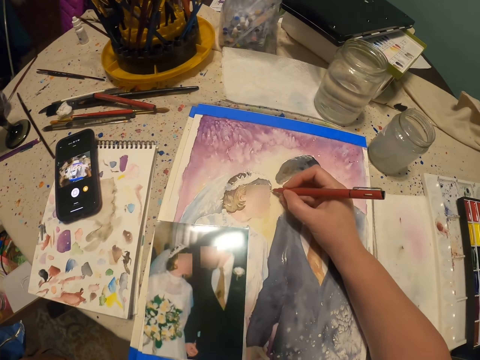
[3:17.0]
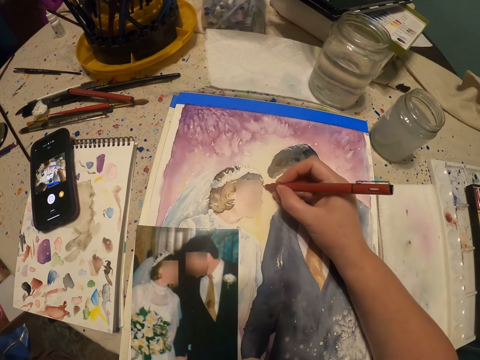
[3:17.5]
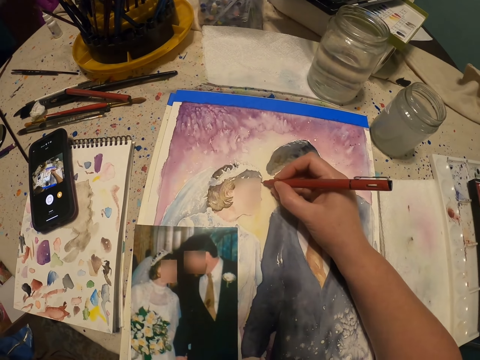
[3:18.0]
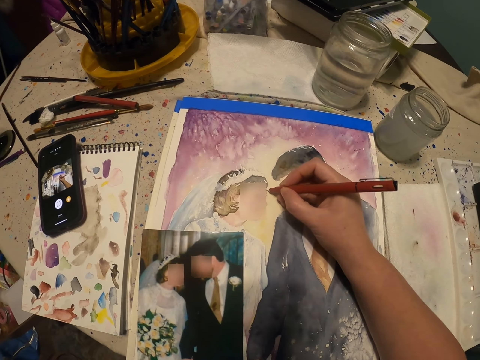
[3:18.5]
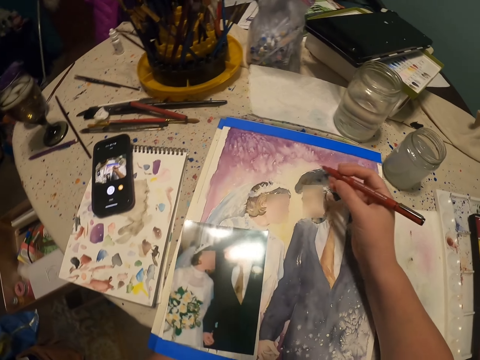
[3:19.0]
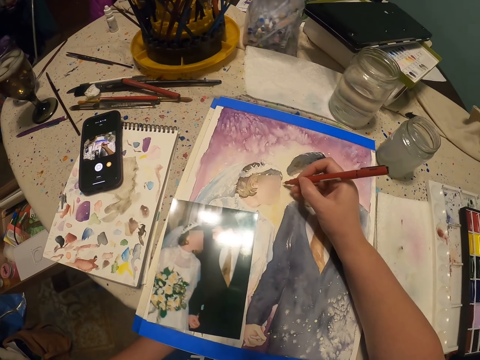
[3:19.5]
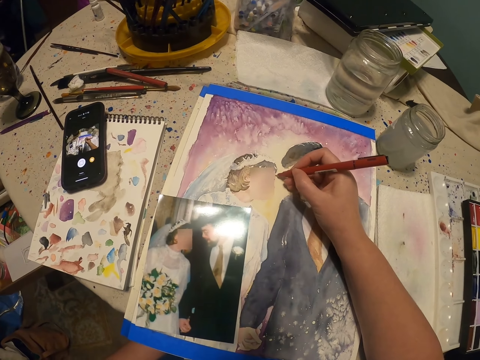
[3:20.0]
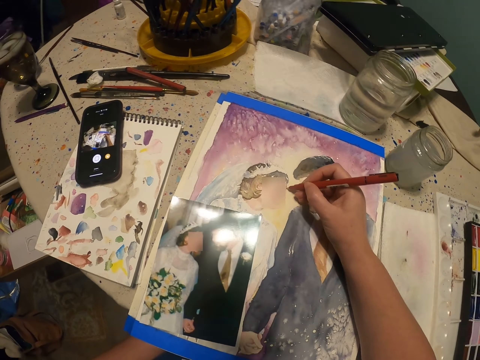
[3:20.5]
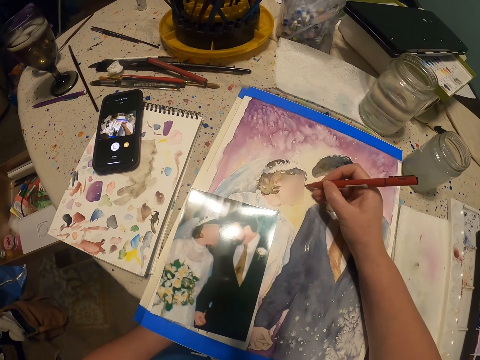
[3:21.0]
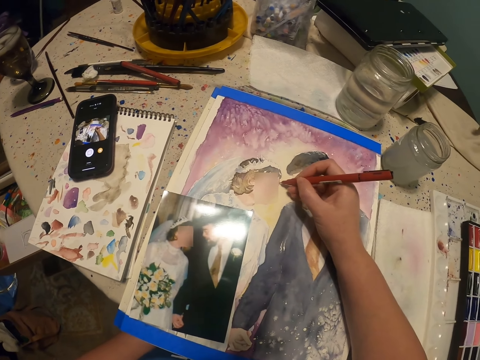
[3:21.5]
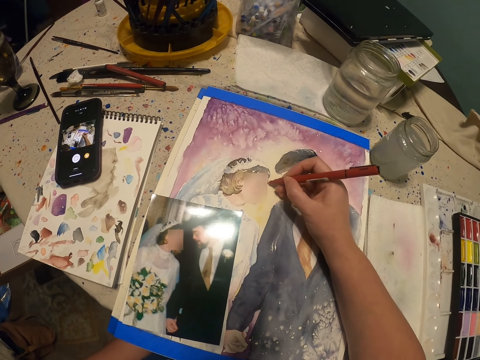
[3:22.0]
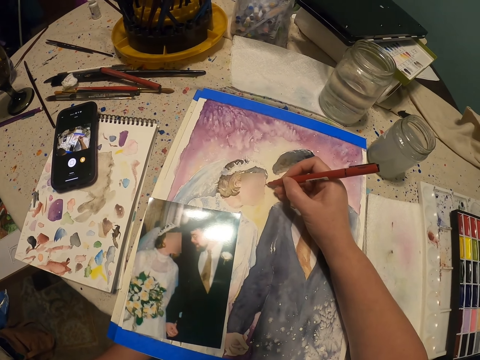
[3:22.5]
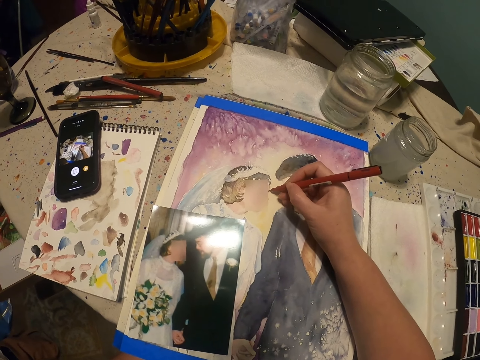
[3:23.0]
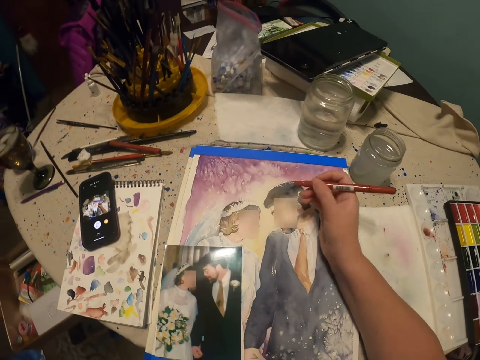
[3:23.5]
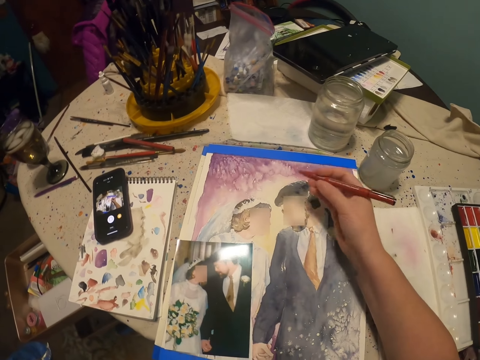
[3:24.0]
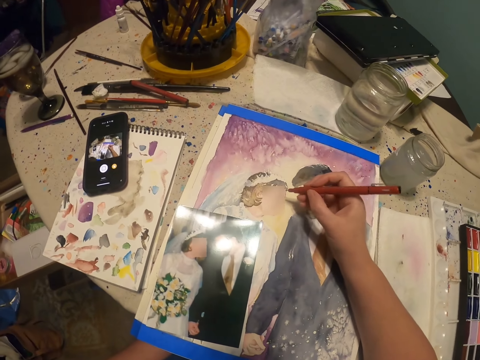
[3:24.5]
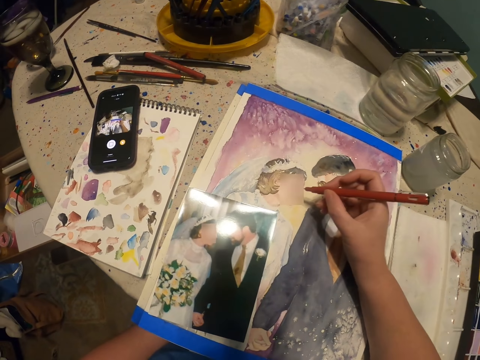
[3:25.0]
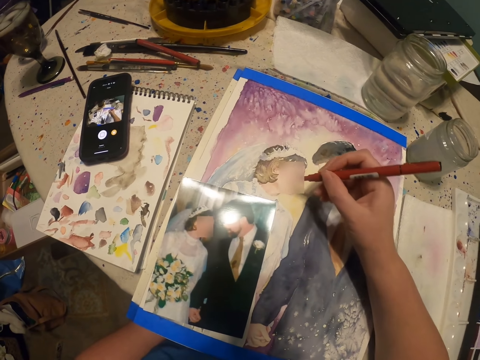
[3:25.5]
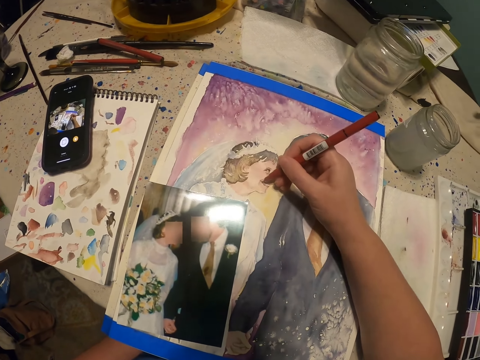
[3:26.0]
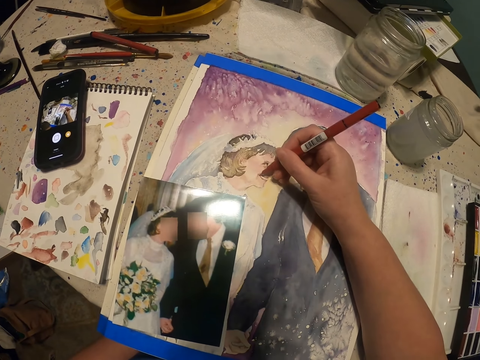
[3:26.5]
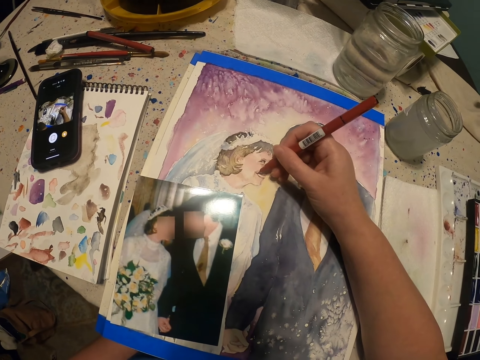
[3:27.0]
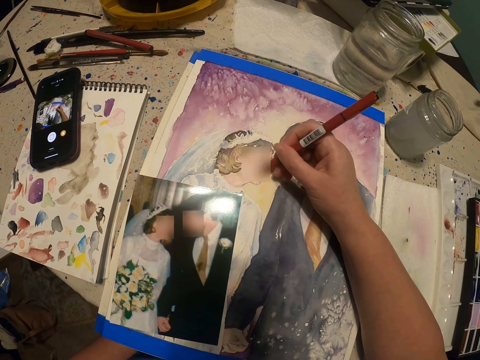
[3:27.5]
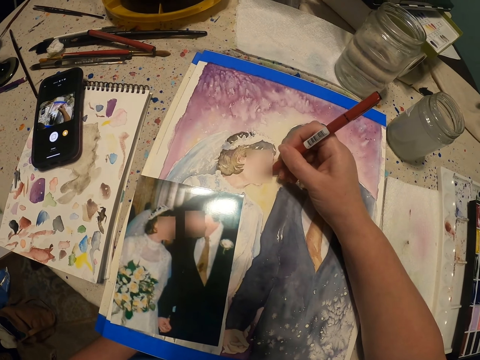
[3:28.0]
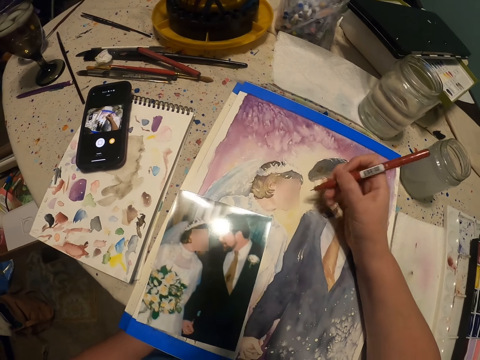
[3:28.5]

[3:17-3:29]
The camera wearer paints the decoration. They draw on the art.

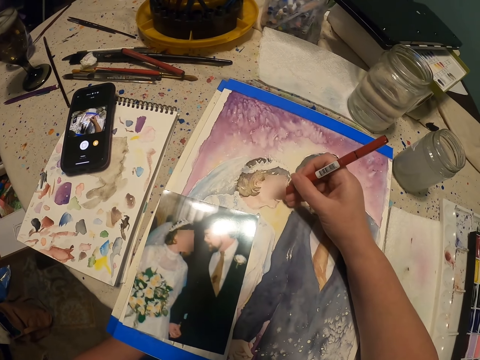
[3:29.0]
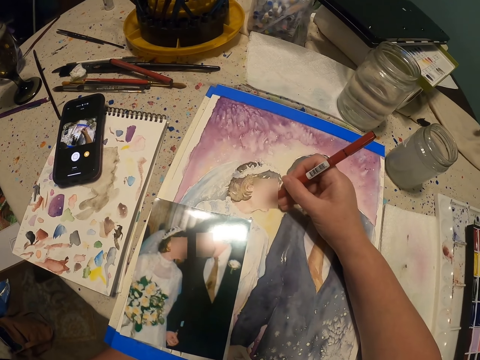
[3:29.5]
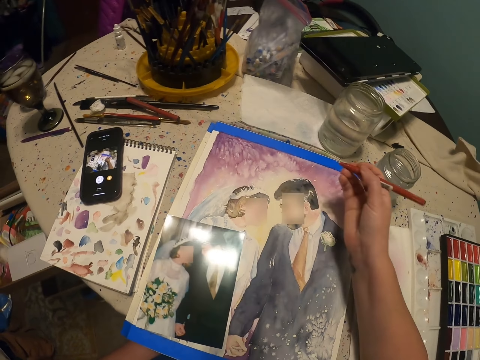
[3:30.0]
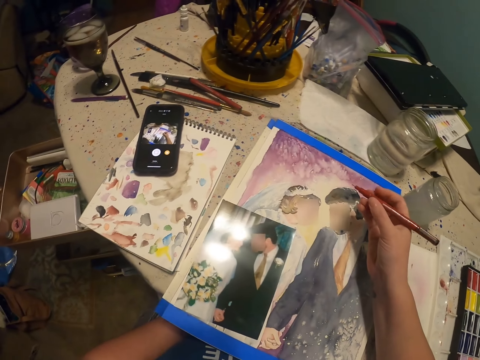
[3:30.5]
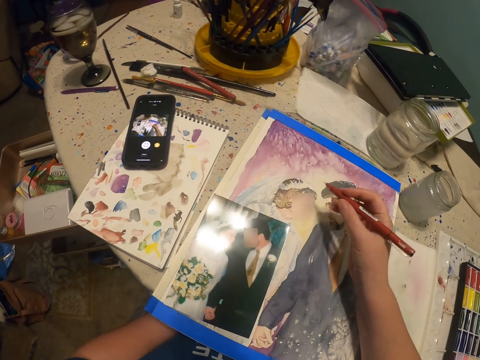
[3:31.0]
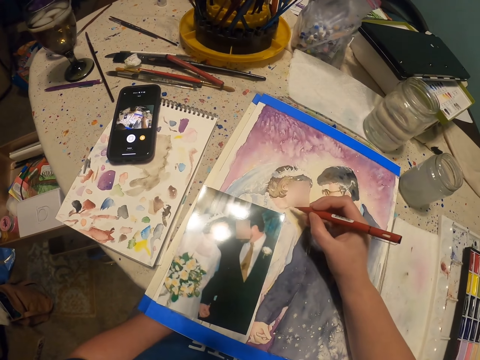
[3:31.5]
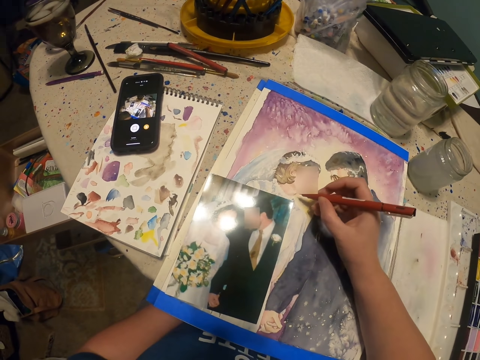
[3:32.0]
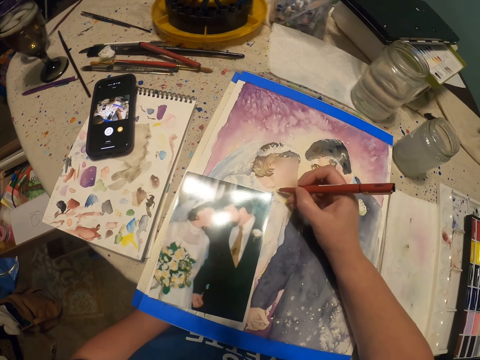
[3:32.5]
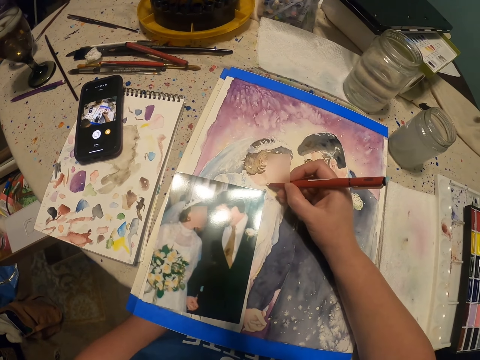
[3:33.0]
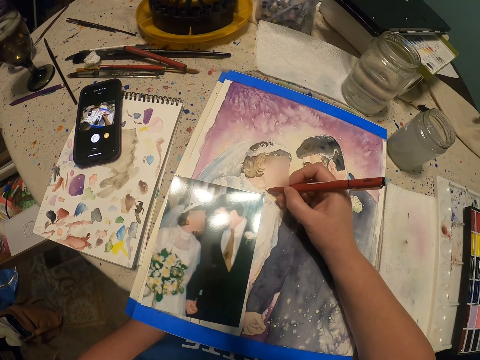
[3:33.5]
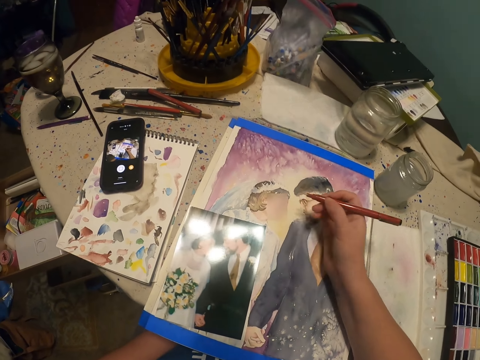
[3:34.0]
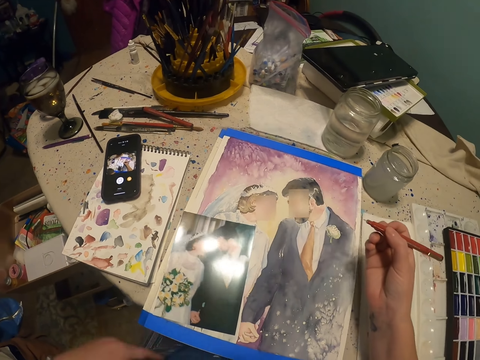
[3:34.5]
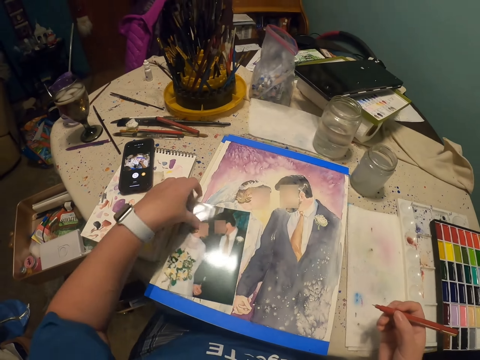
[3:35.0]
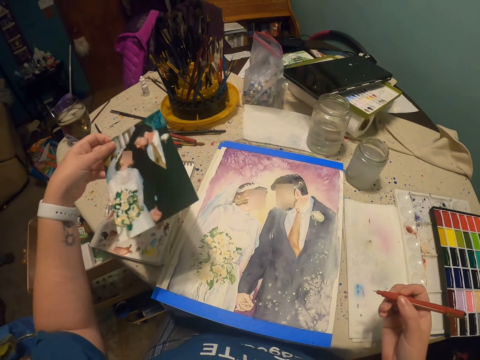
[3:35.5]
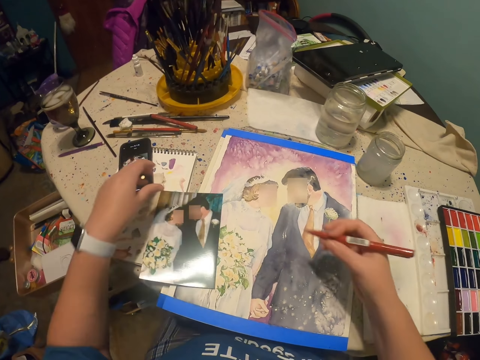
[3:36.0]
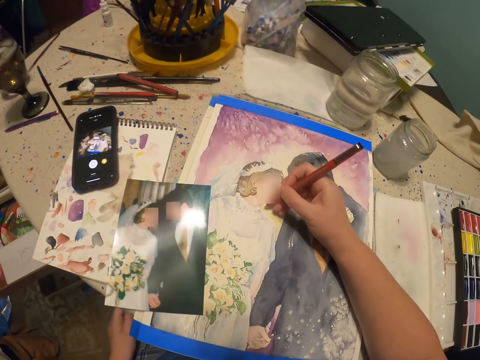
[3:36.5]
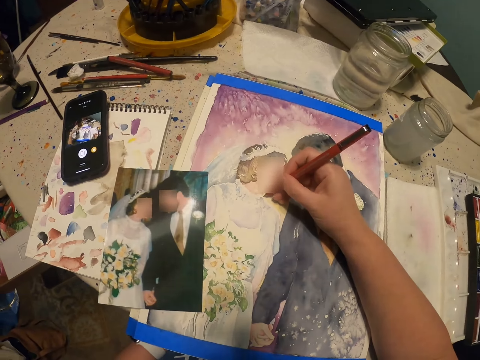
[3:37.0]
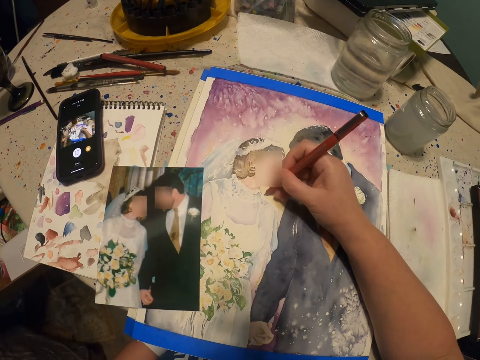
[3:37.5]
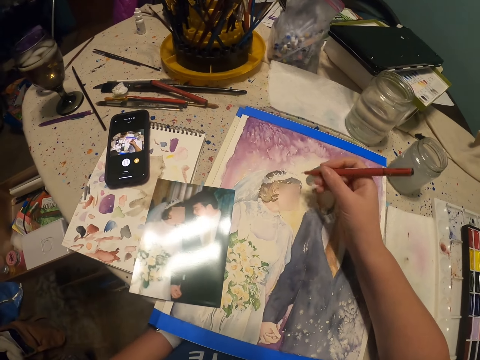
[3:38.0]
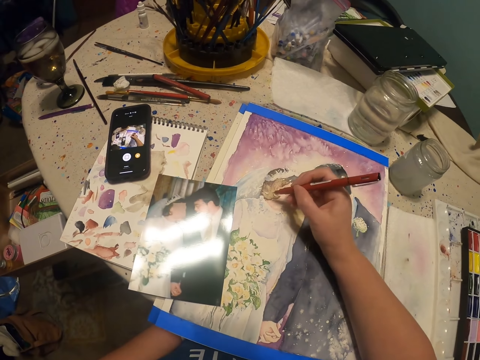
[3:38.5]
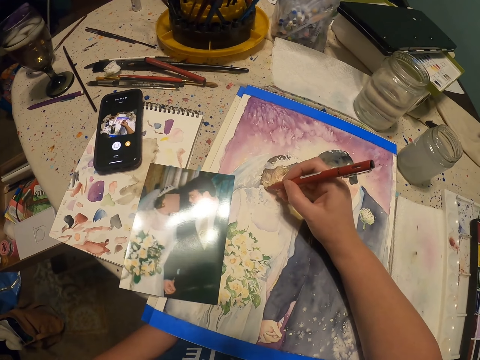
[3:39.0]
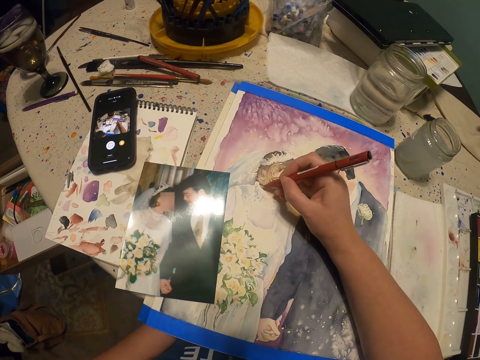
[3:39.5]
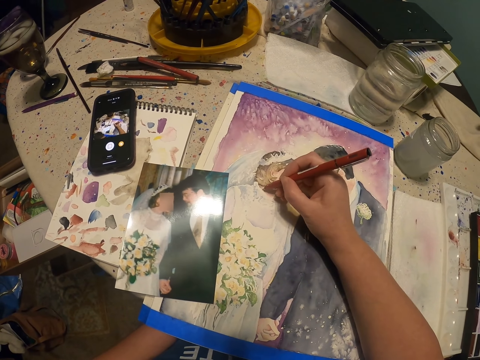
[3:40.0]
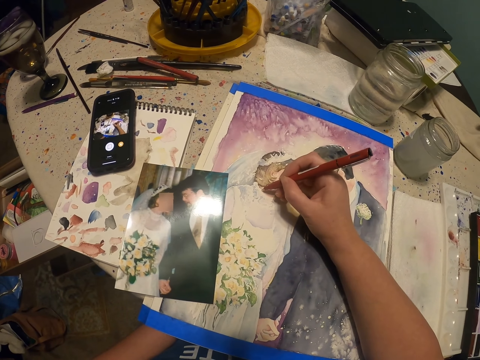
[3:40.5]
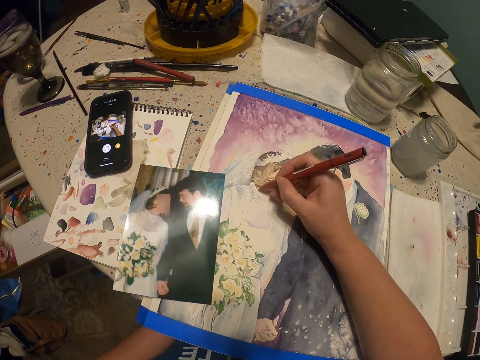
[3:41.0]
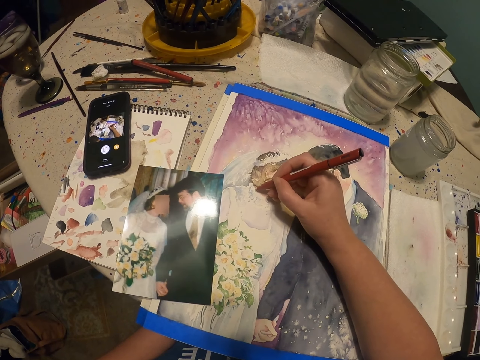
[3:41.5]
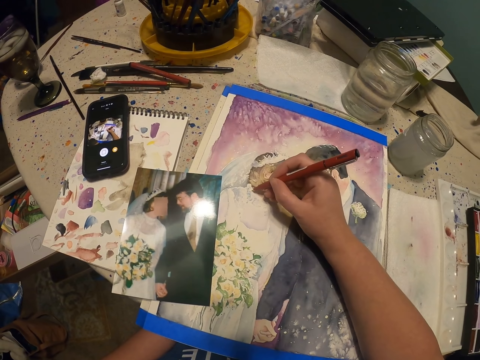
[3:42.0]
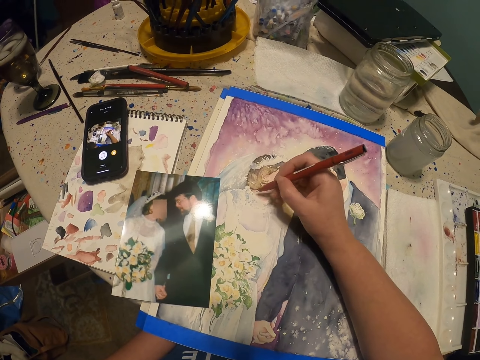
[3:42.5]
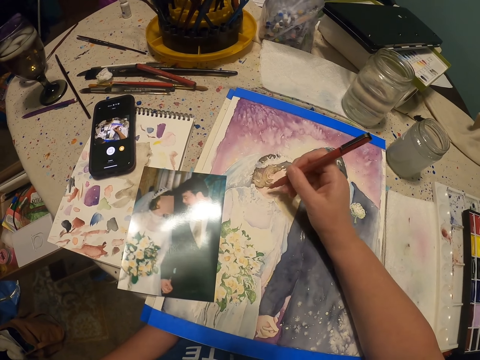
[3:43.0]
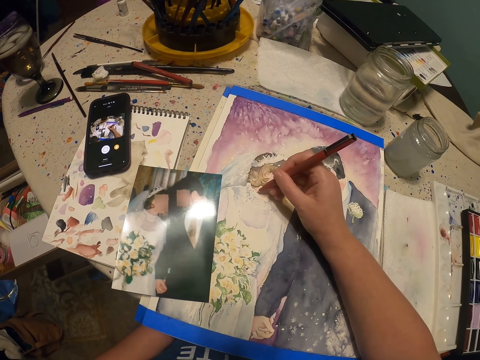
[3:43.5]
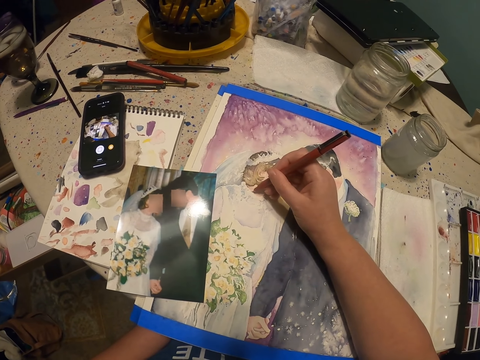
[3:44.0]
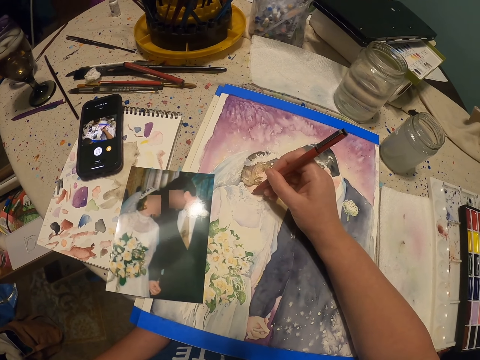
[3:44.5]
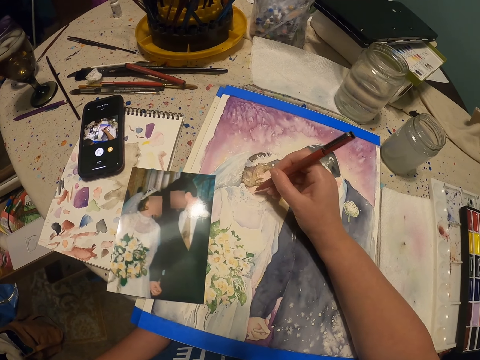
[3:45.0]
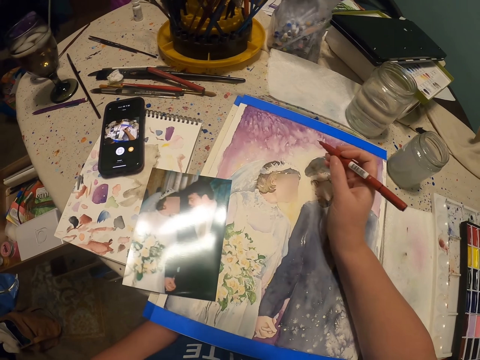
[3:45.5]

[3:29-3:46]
The camera wearer holds the pen brush. They paint the decoration. They pick up the photo, put the photo on the decoration, and paint the decoration.
